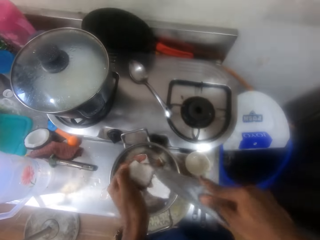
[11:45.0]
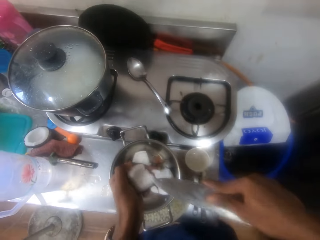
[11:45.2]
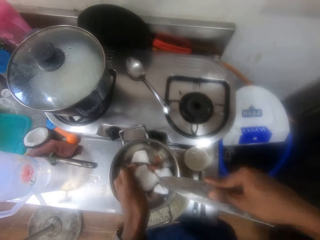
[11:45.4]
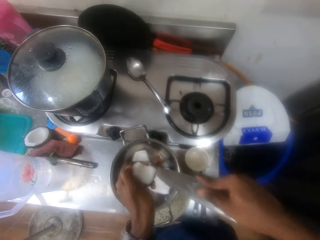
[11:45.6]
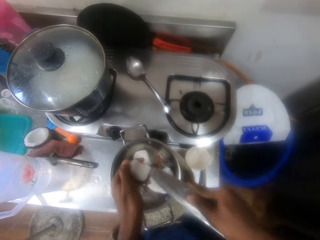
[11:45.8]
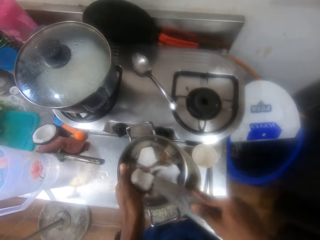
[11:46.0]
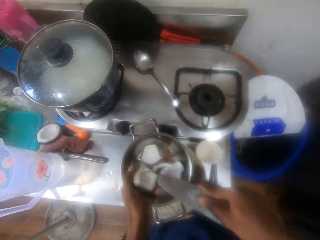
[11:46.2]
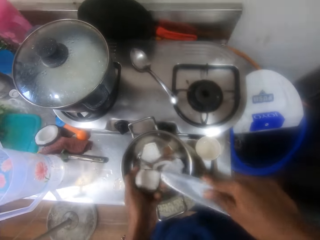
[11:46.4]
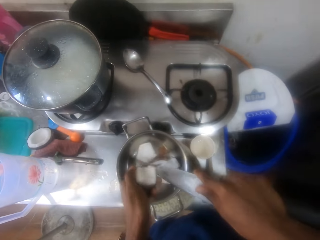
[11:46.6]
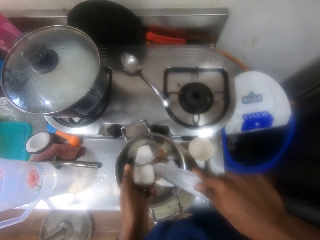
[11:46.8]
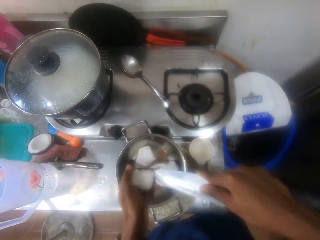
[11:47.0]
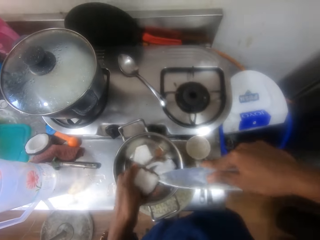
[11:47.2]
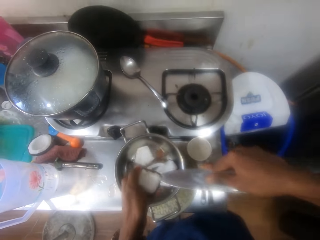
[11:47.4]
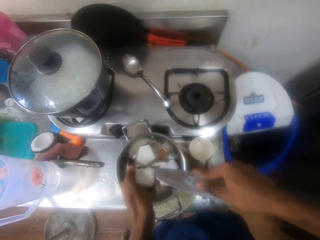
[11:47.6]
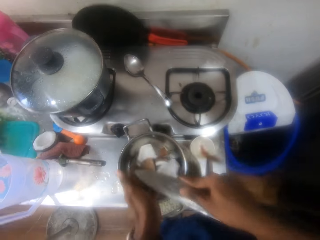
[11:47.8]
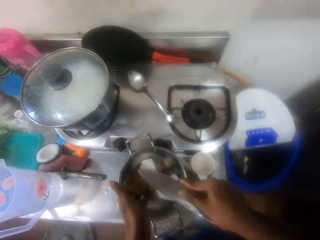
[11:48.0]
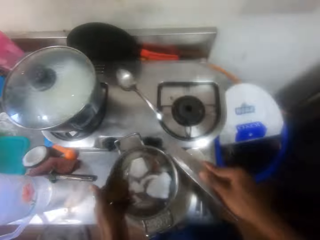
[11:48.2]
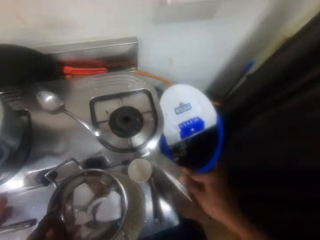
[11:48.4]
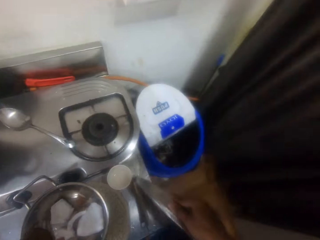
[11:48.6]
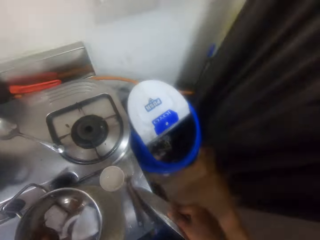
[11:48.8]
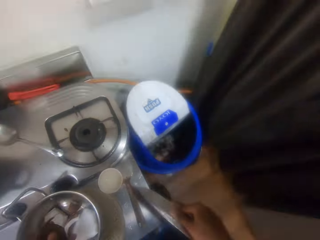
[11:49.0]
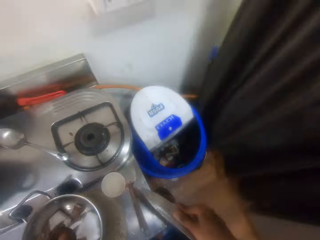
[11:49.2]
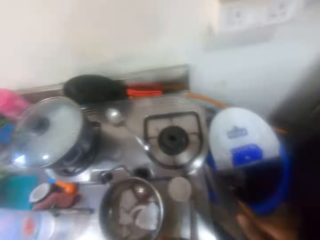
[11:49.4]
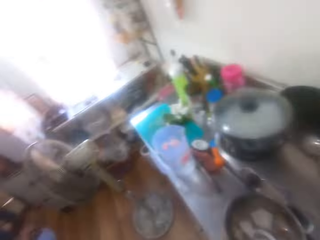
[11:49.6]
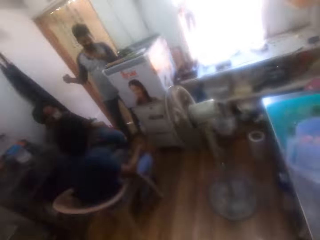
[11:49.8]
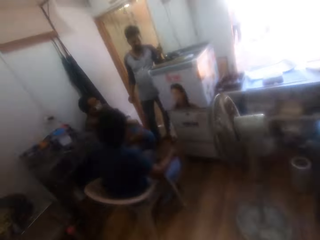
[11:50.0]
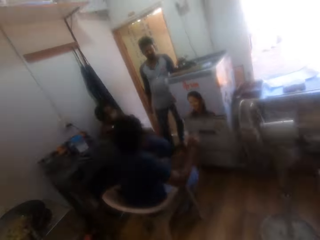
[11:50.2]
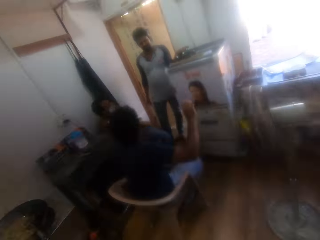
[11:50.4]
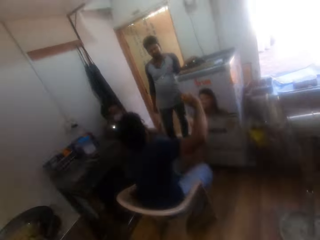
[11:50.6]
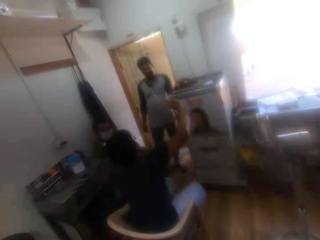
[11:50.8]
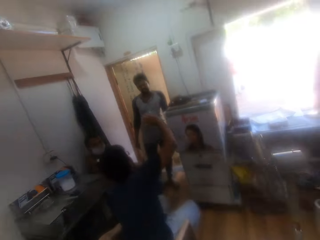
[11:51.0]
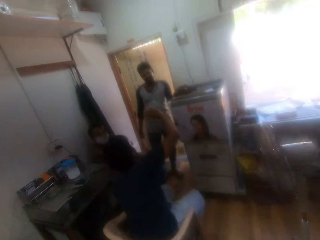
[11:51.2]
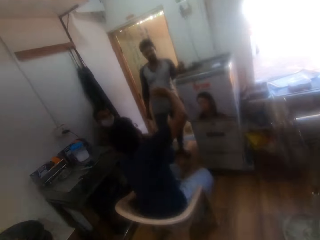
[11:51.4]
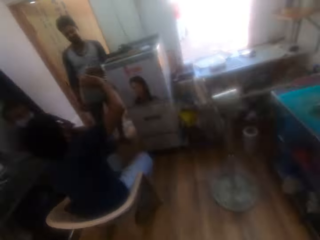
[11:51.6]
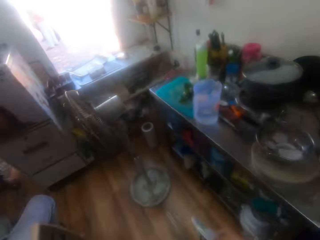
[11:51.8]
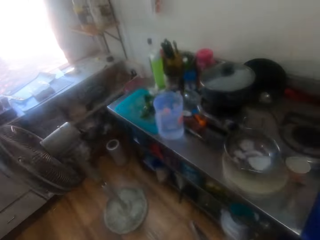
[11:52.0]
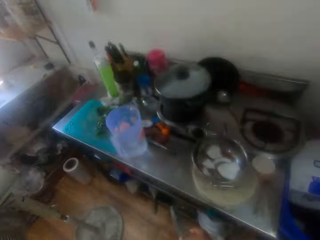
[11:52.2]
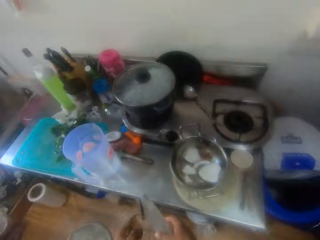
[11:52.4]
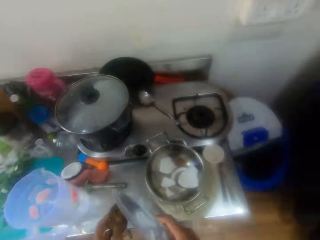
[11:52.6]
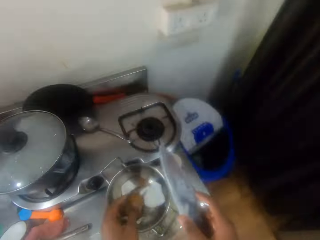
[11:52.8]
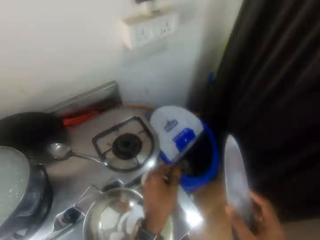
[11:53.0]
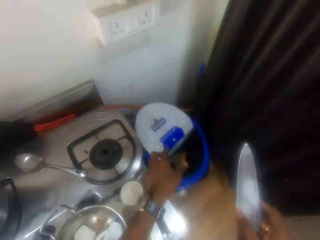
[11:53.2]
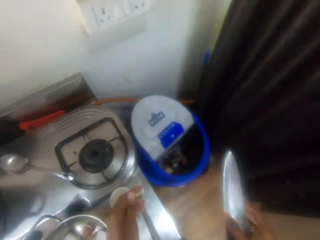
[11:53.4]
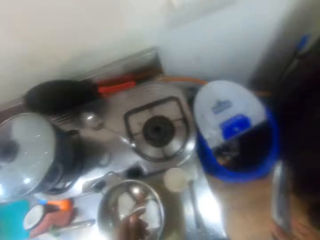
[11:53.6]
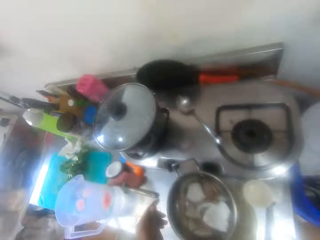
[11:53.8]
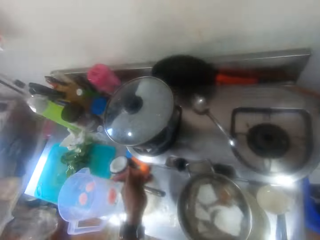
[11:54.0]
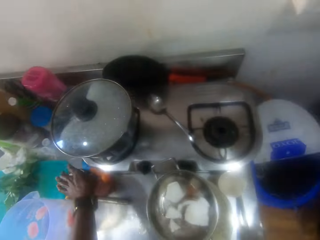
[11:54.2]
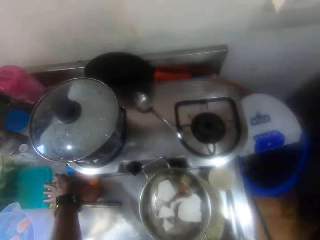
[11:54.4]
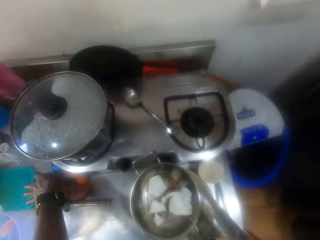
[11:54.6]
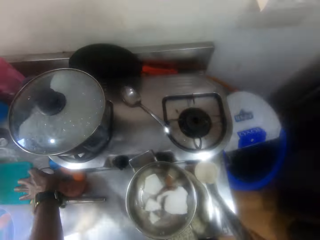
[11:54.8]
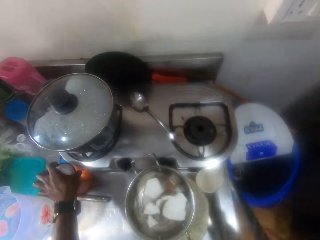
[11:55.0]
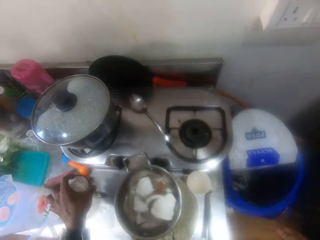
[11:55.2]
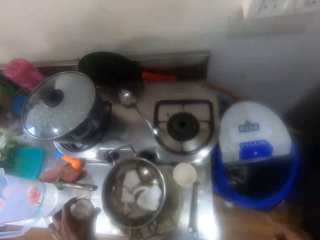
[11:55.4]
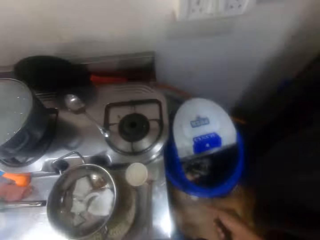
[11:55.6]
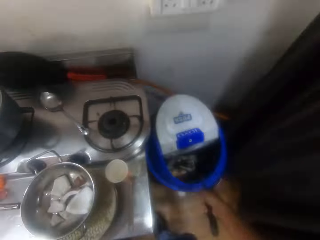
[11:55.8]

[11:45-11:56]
The camera wearer peels the coconut with his hands. He drops down the coconut. He interacts with a person. He looks around at others. He looks around. He turns. He throws the coconut shell in the dustbin. He picks up the coconut. He interacts with the person.

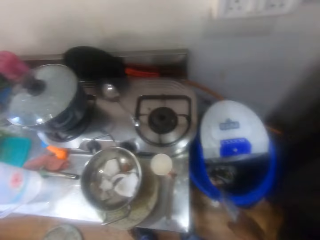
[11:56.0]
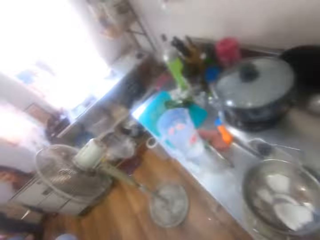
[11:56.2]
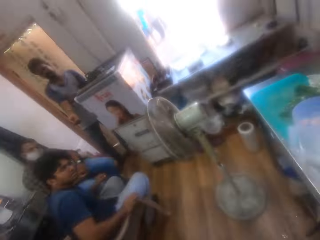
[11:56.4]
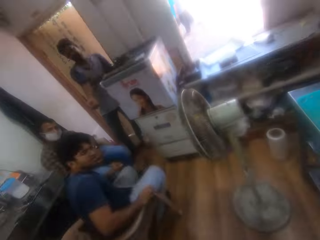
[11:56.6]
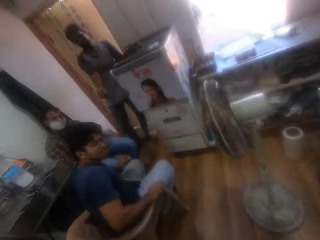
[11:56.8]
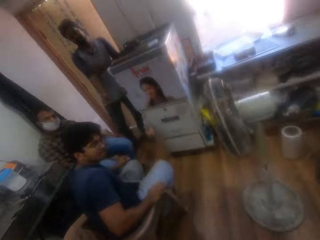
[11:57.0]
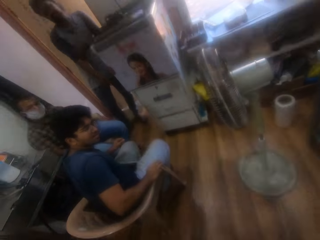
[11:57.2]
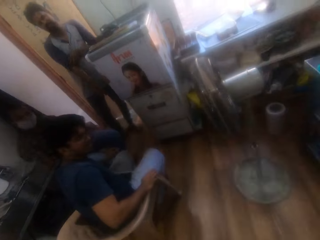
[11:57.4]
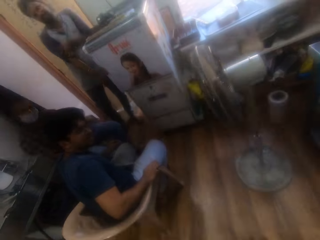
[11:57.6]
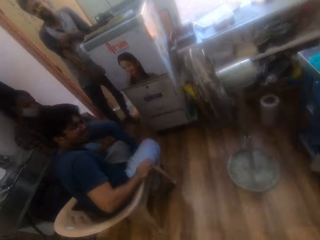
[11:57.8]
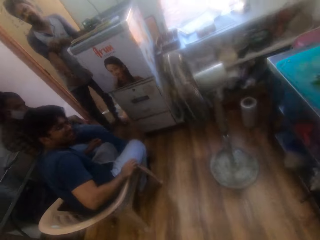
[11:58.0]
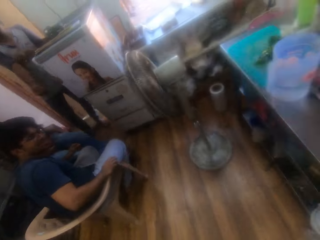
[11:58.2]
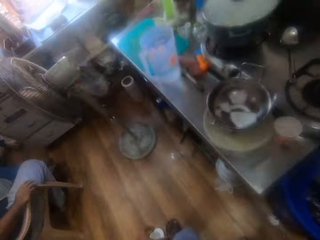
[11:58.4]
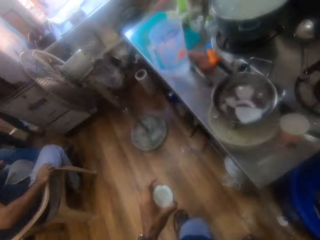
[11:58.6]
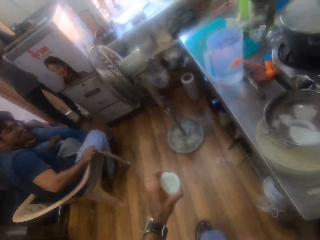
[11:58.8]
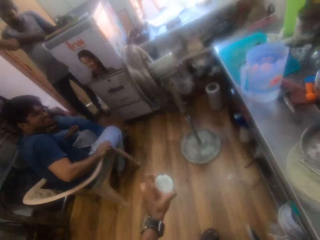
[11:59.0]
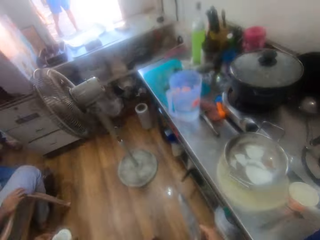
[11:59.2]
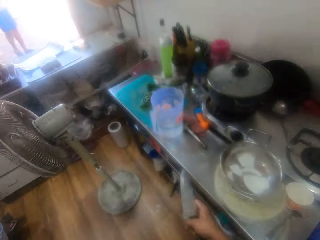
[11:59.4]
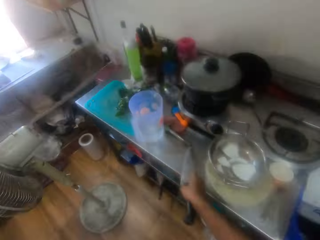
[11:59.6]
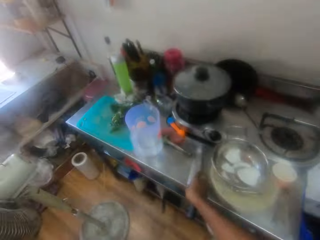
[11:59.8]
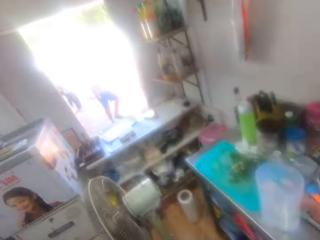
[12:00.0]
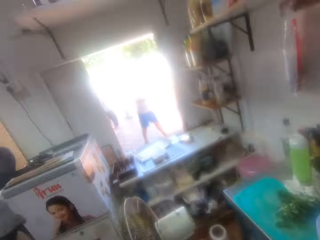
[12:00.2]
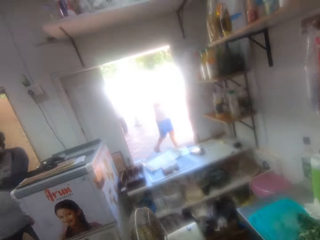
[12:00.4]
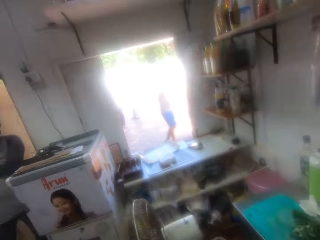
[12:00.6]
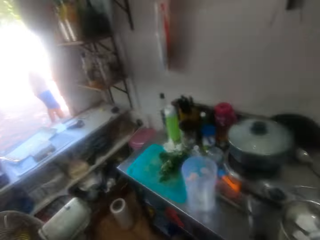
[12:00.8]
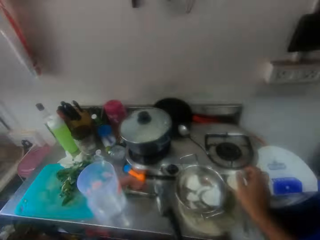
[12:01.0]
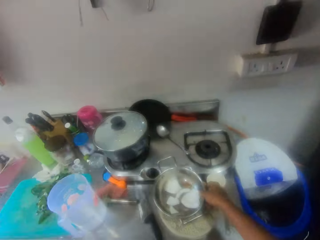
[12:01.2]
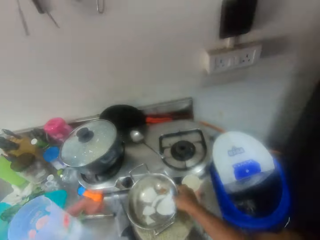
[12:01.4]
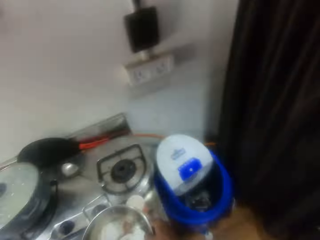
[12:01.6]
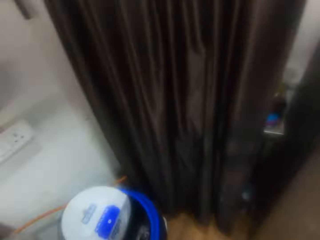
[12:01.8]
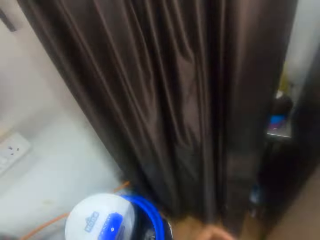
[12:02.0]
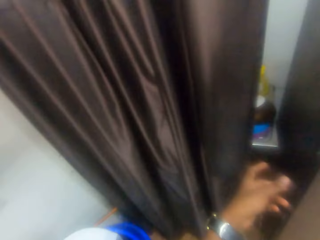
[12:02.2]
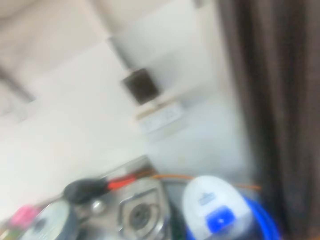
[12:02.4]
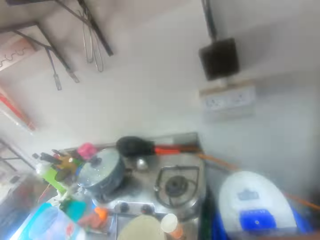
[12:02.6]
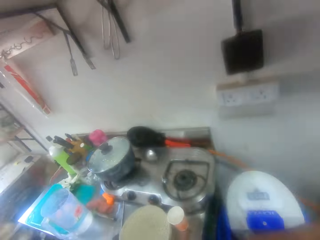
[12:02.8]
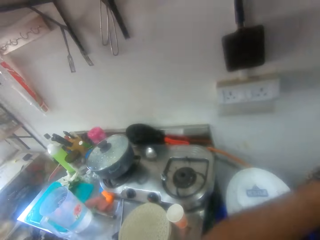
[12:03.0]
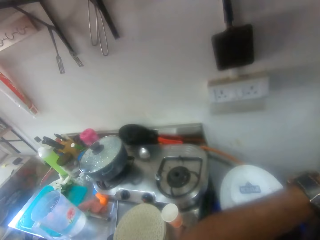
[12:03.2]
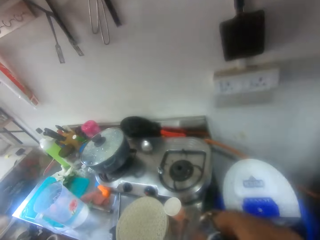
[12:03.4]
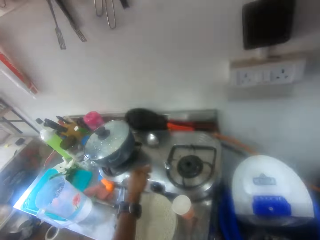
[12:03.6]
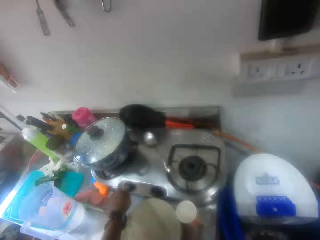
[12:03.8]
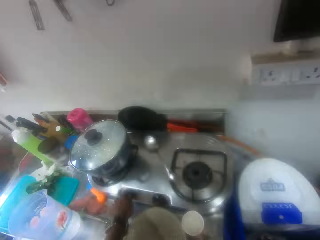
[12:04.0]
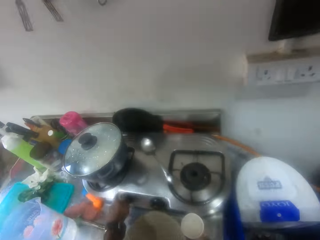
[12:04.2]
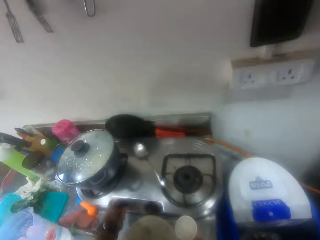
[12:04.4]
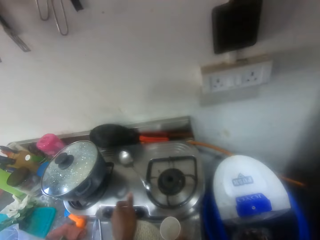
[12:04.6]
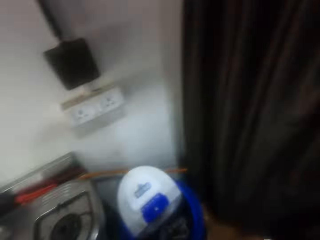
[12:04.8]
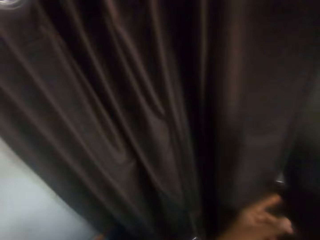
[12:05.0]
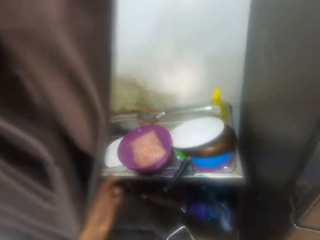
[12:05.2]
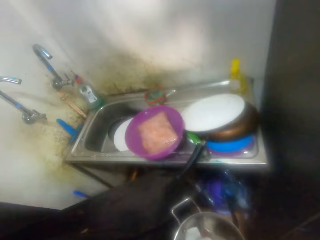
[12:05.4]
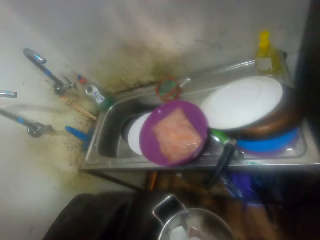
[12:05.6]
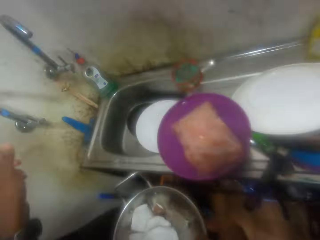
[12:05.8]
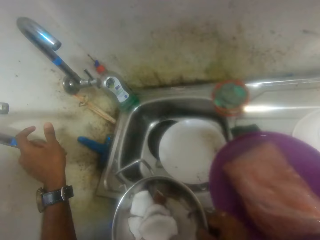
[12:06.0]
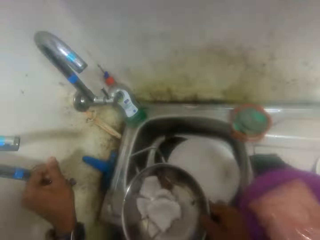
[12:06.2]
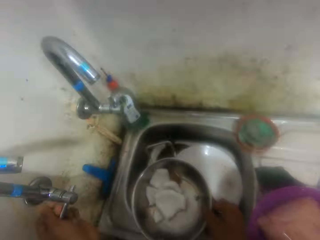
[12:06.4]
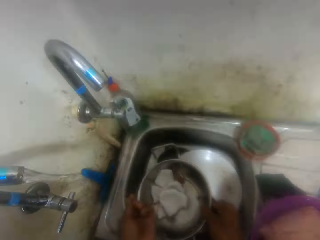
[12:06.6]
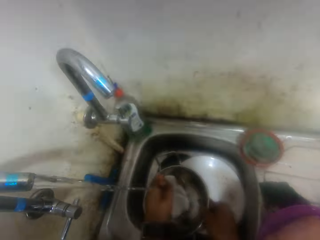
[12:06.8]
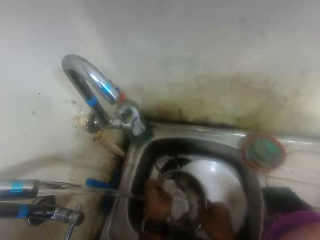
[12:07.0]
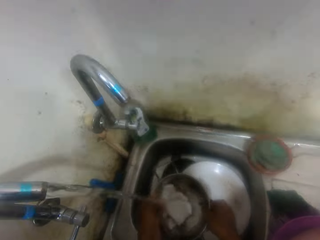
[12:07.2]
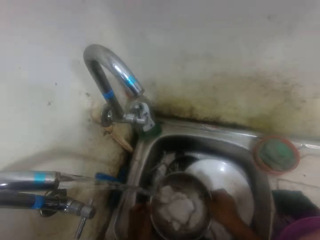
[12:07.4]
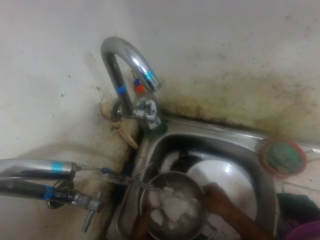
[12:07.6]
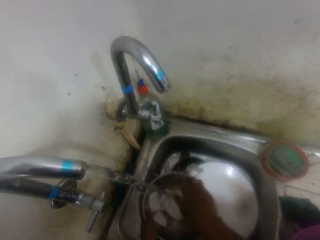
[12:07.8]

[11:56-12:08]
The camera wearer pushes the dustbin with a knife in his right hand. They look at others. They walk around. They put the knife on the kitchen top. They hold the pan. They pick up the pot. They look around the kitchen. They adjust the camera. They turn on the cooker. They look around. They walk in the kitchen. They open the faucet. They rinse her hand.
